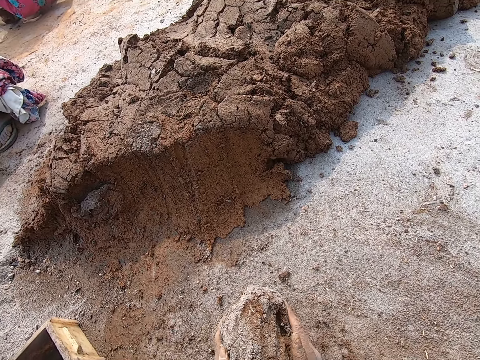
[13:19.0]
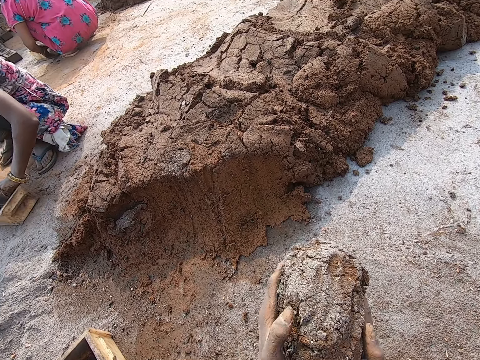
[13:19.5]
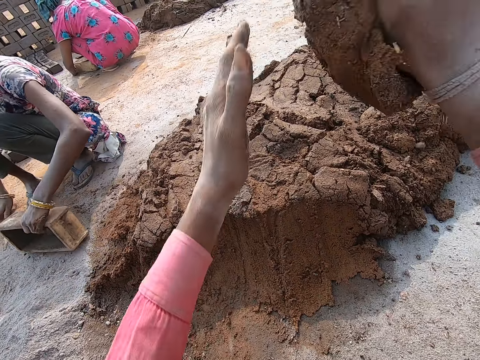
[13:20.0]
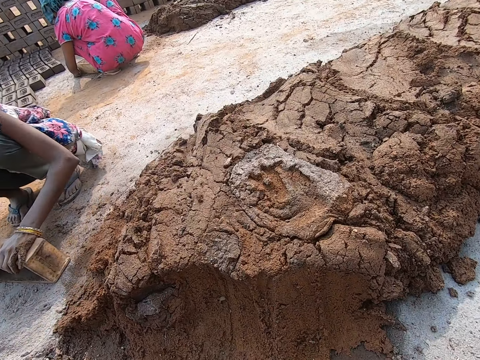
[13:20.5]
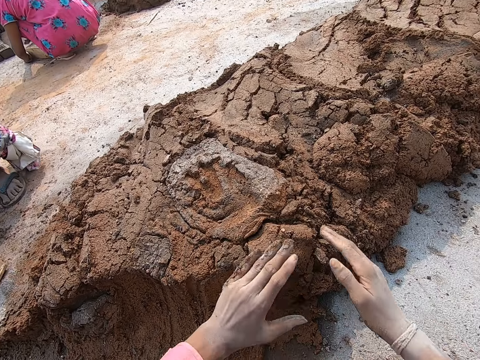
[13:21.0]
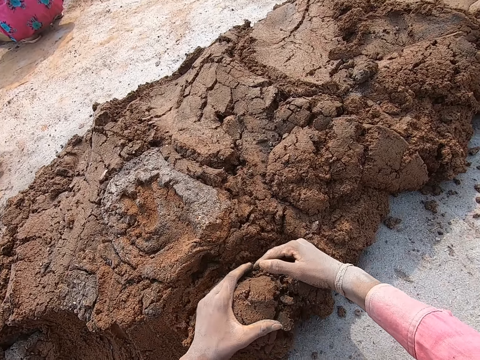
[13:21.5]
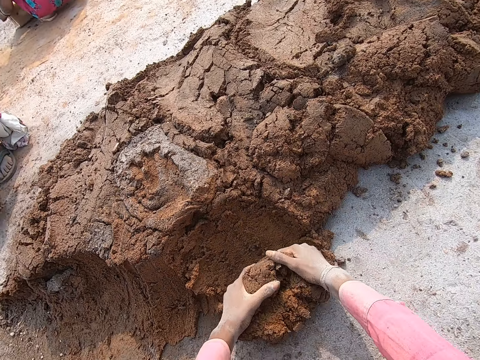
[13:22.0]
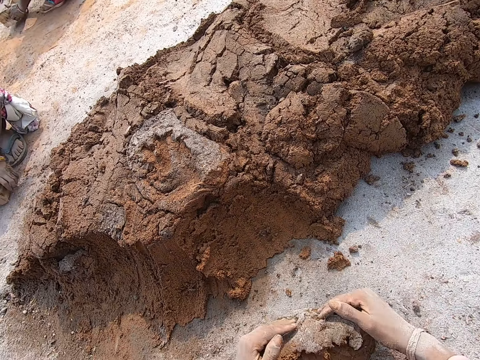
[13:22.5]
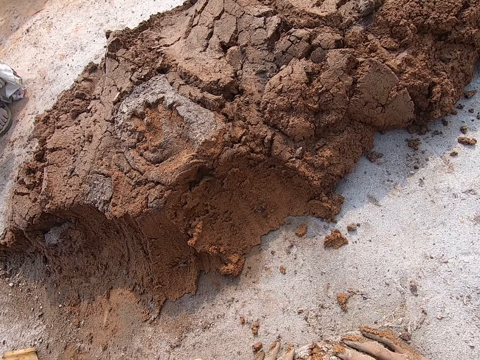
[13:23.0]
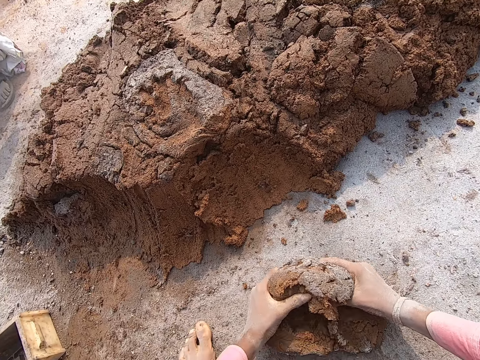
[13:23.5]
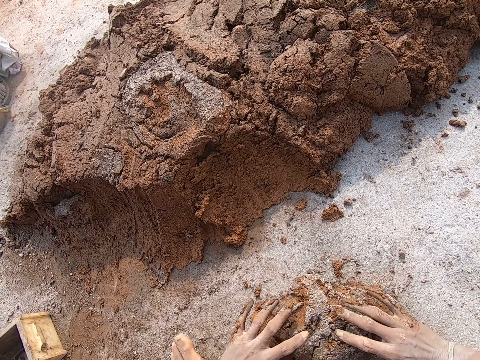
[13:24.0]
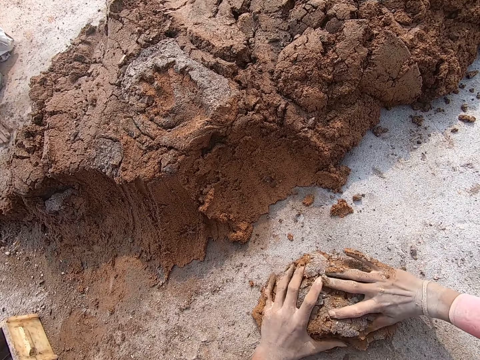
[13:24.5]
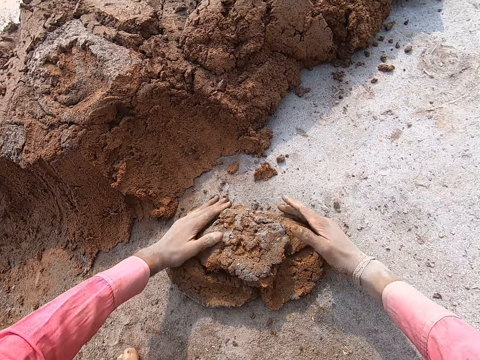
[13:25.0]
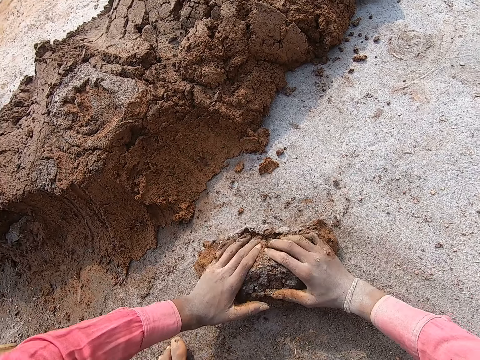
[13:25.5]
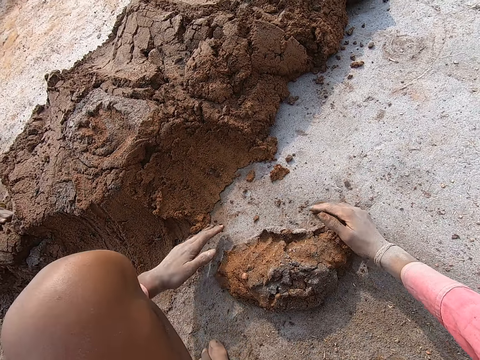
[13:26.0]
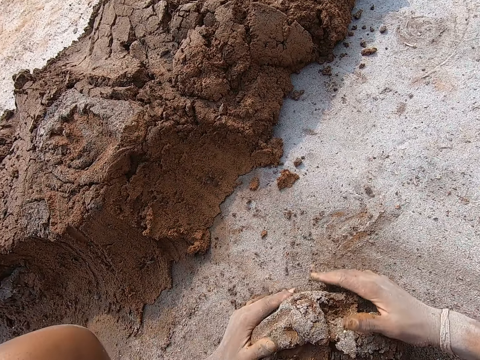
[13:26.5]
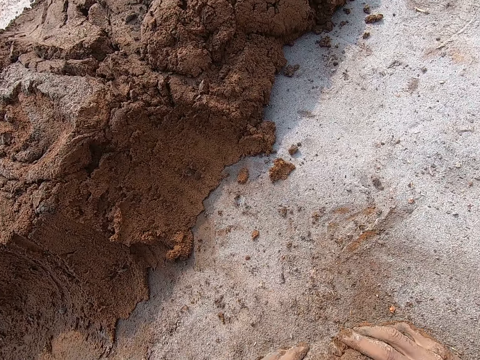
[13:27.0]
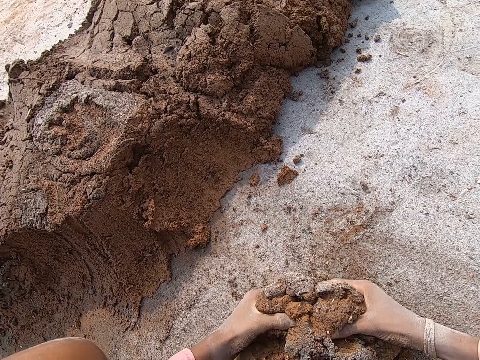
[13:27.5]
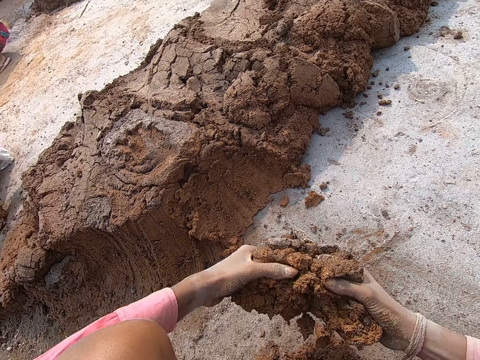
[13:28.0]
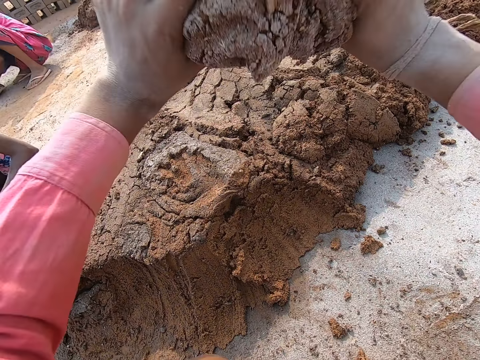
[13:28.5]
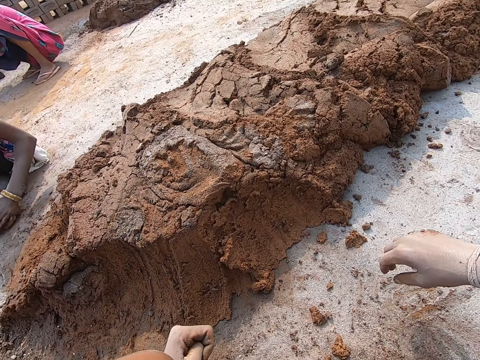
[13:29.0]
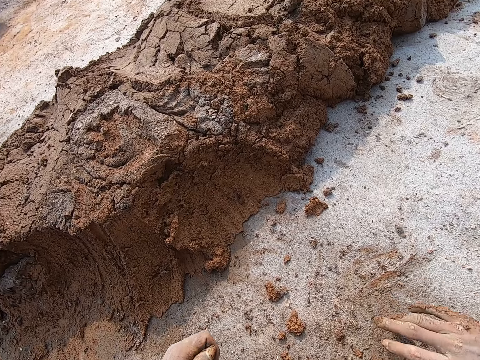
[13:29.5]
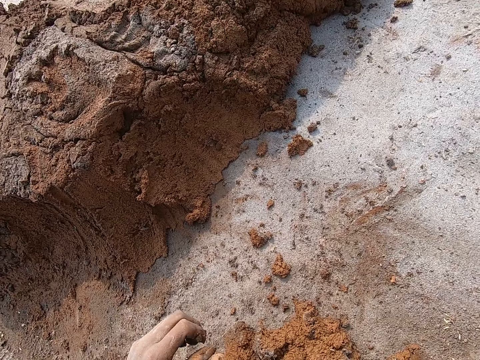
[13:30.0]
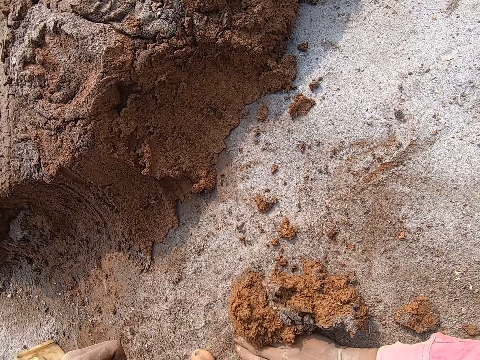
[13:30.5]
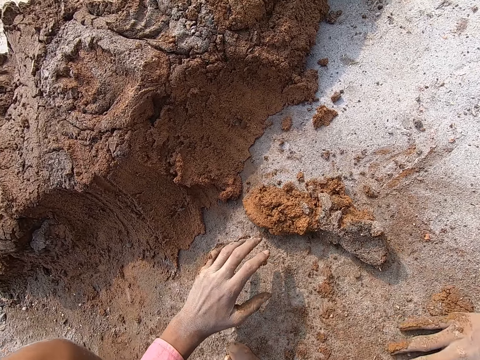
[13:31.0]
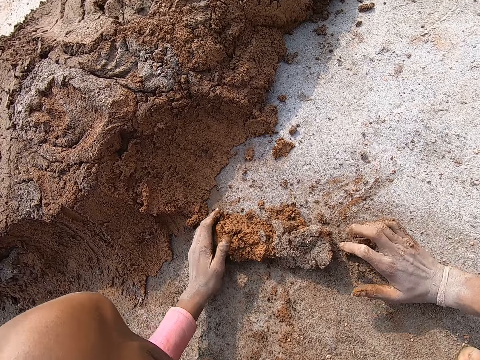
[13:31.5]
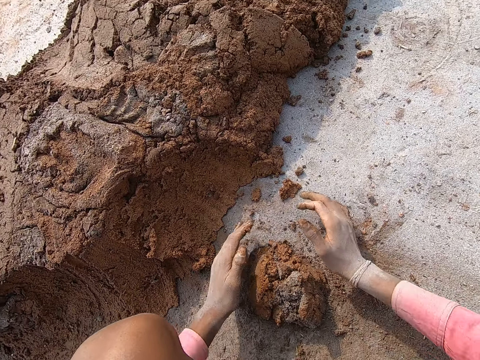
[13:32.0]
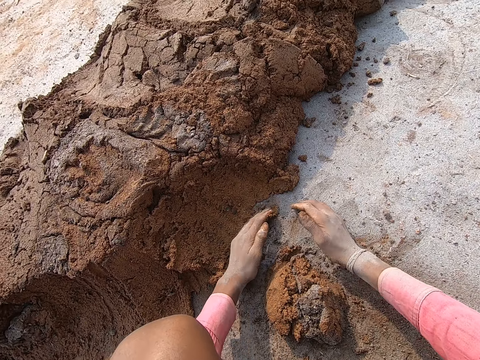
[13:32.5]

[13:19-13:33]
The camera wearer throws off the mud. They collect mud and knead the mud. They throw off the mud. They collect mud.

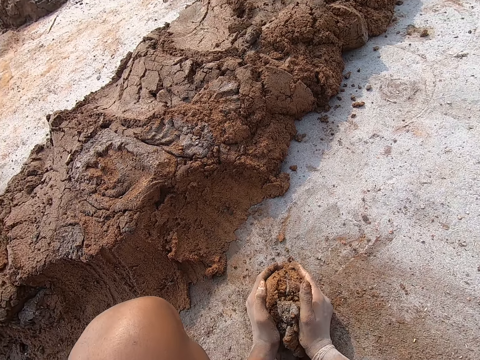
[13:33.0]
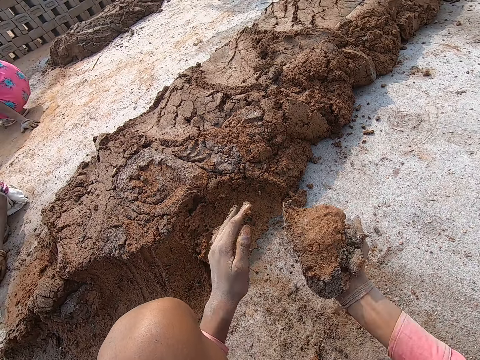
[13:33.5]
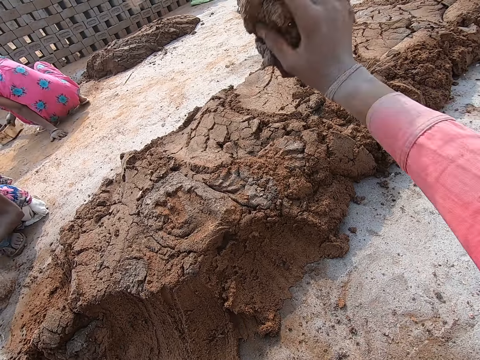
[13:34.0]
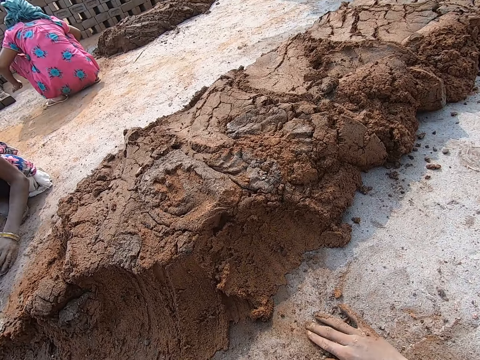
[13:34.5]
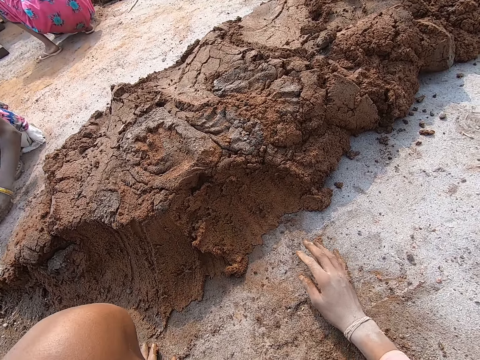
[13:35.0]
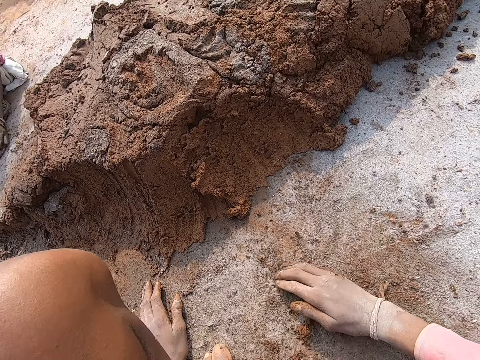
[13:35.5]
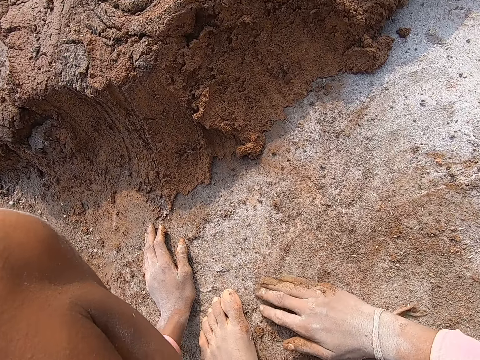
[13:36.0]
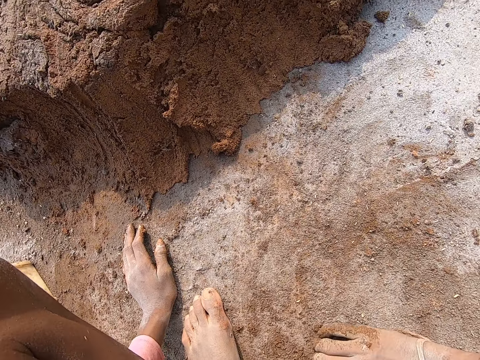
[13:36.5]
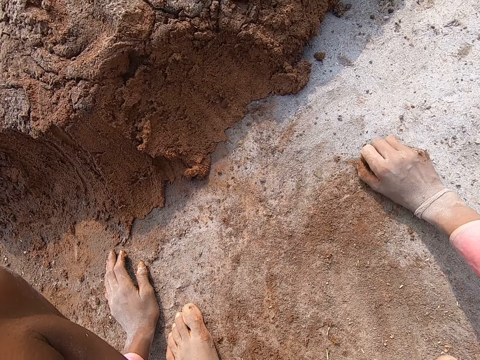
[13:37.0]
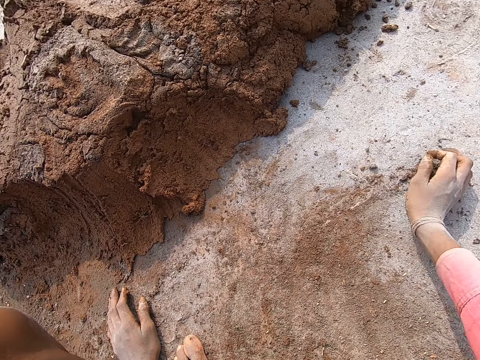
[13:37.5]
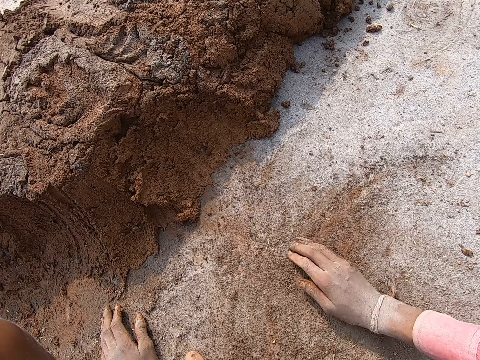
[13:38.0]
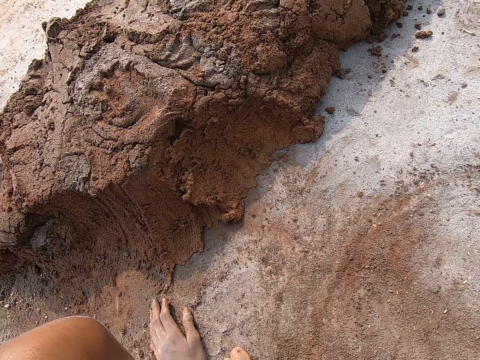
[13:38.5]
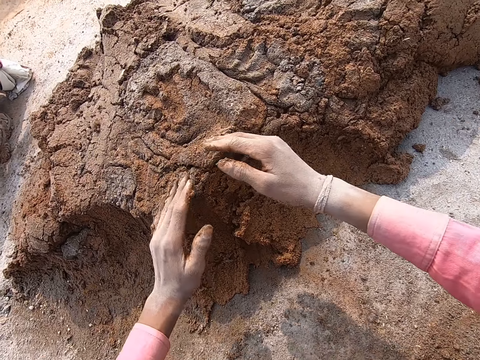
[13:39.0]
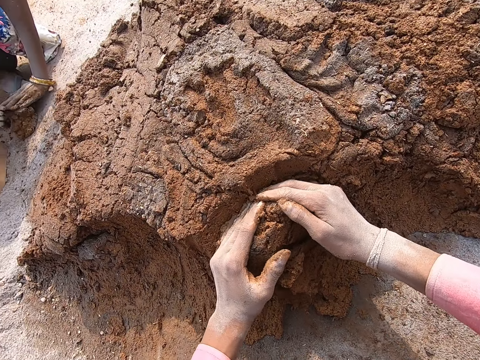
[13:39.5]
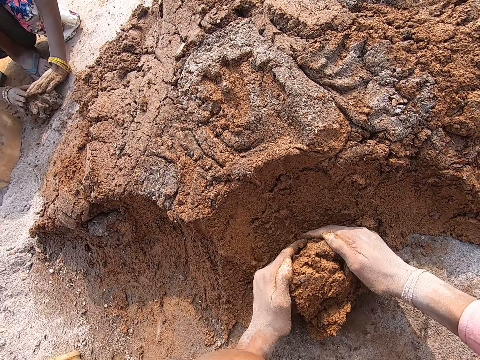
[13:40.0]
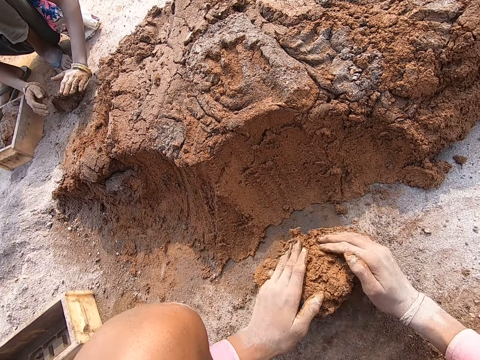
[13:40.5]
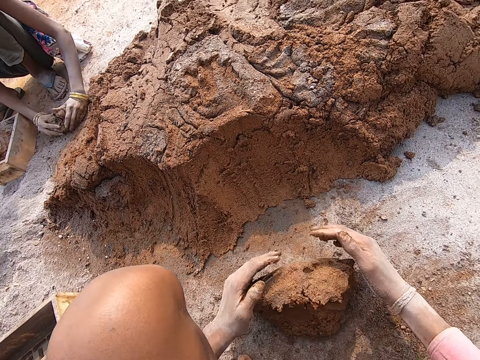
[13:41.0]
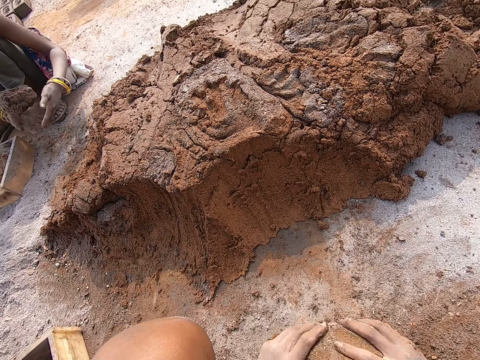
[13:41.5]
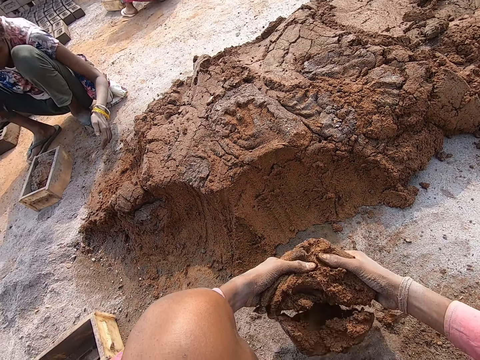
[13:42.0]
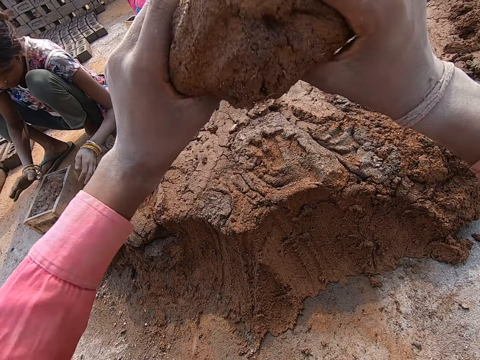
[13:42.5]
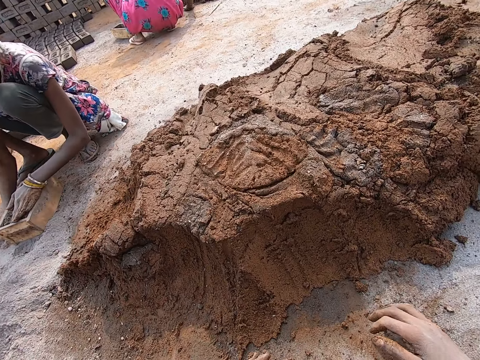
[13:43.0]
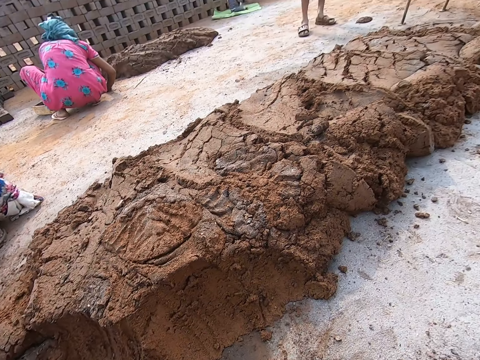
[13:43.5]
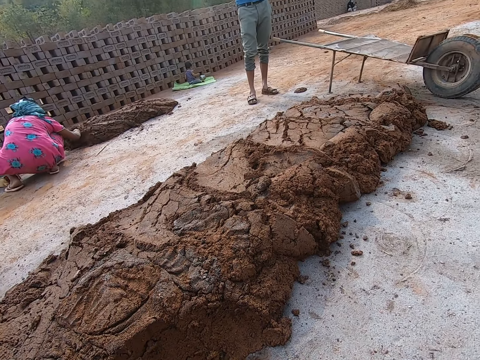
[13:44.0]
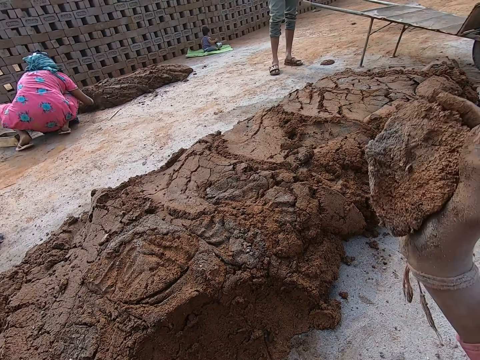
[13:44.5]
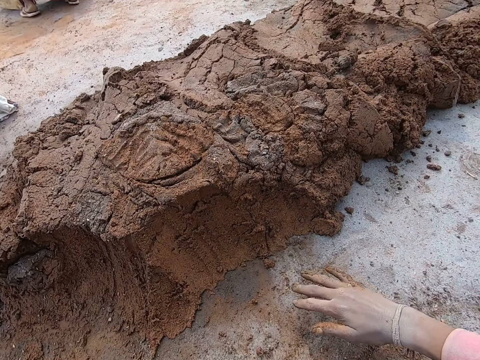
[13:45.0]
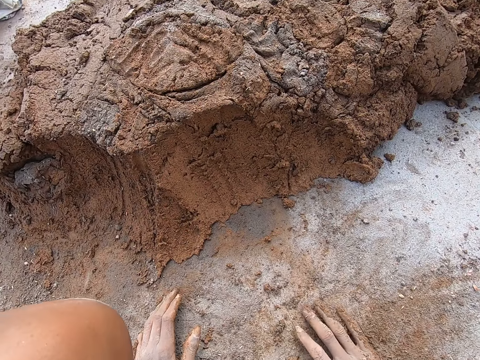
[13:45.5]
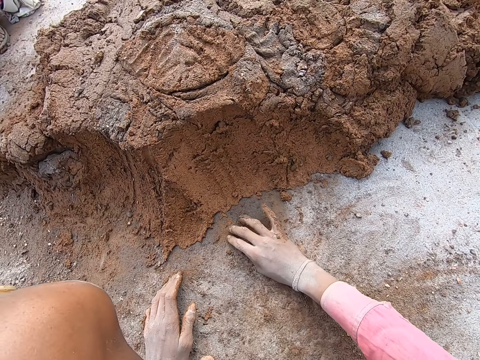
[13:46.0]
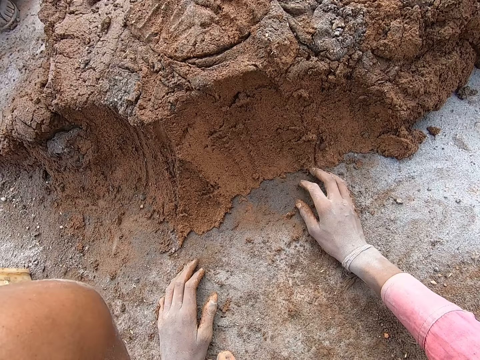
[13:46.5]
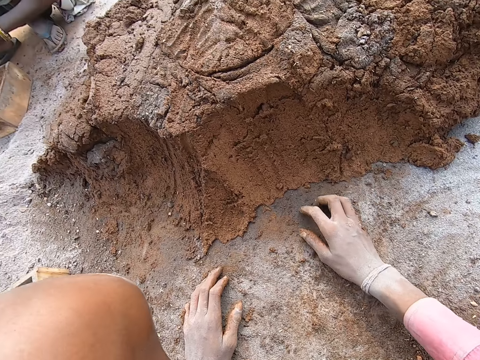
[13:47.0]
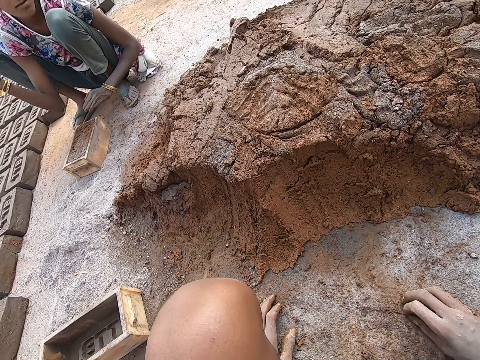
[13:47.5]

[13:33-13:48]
The camera wearer throws off the mud. They wipe the ground with a hand. They collect the mud. They throw off the mud. They throw off the mud again. They spread the soil around the ground. They touch the dirt.
